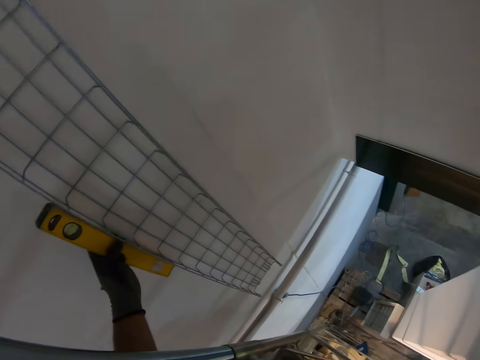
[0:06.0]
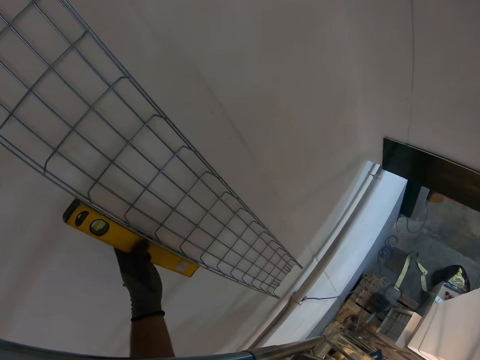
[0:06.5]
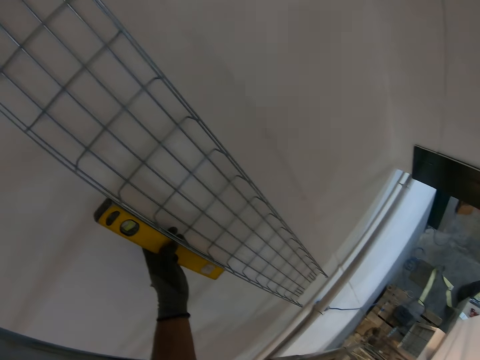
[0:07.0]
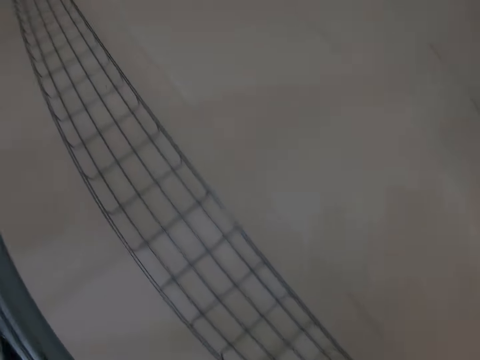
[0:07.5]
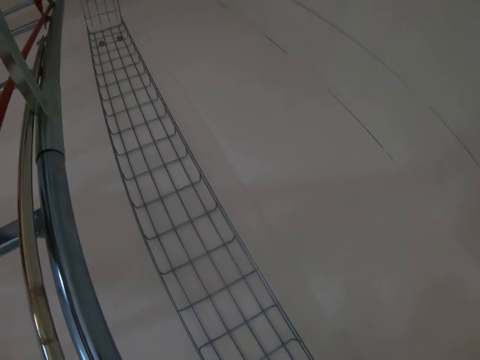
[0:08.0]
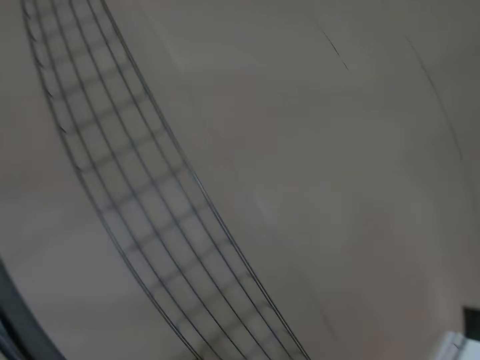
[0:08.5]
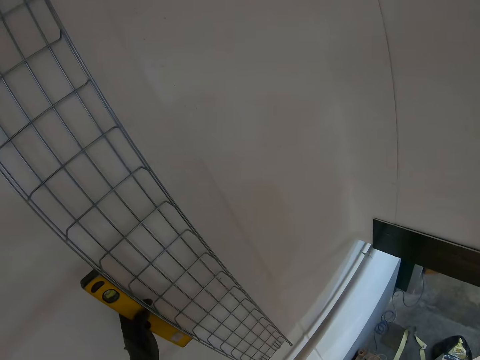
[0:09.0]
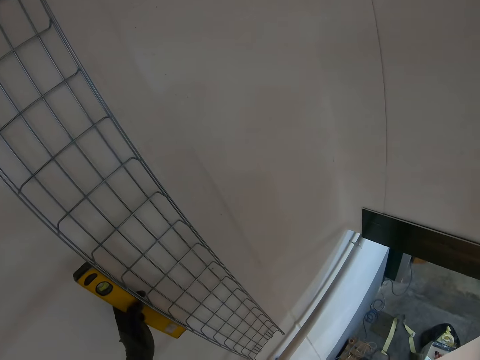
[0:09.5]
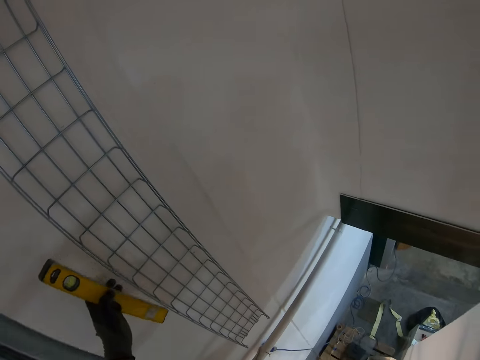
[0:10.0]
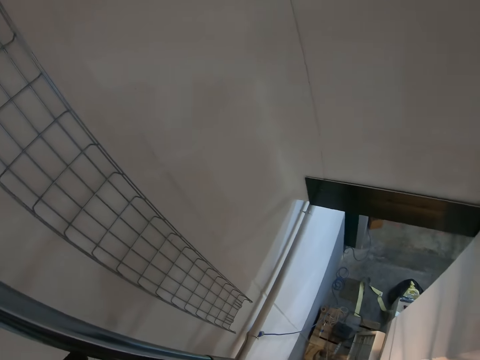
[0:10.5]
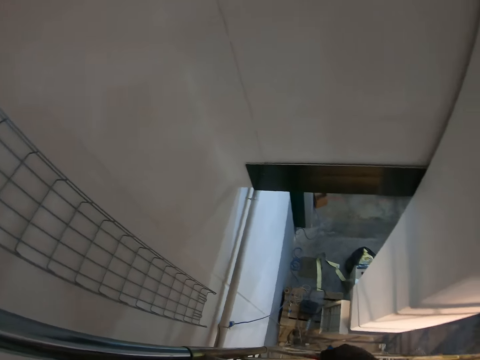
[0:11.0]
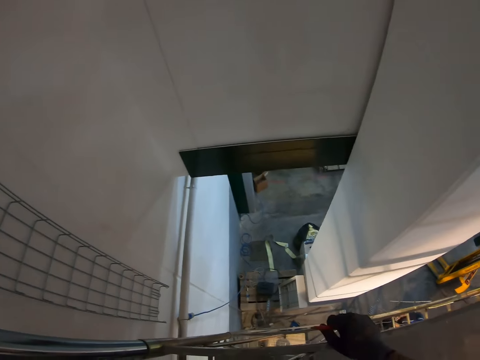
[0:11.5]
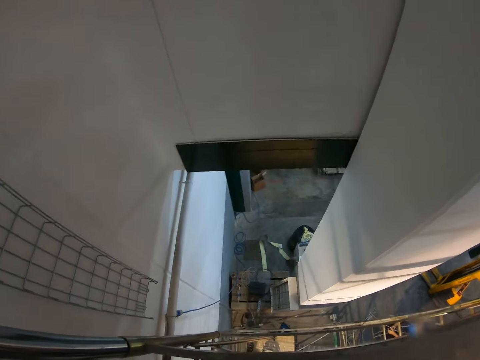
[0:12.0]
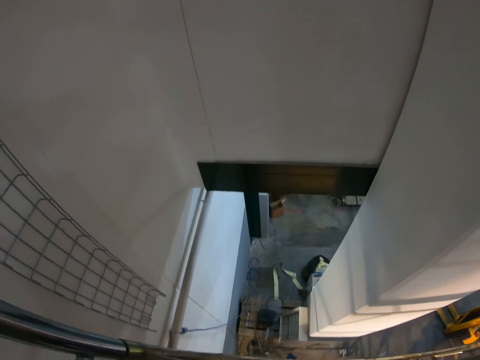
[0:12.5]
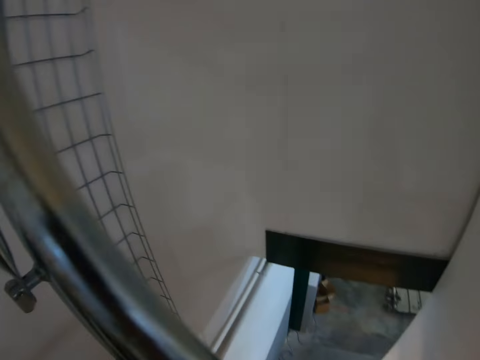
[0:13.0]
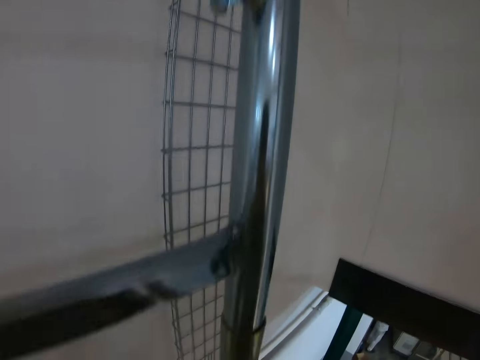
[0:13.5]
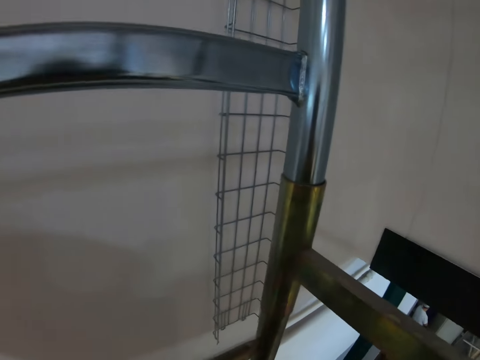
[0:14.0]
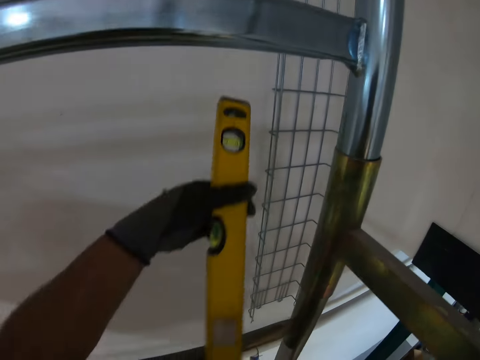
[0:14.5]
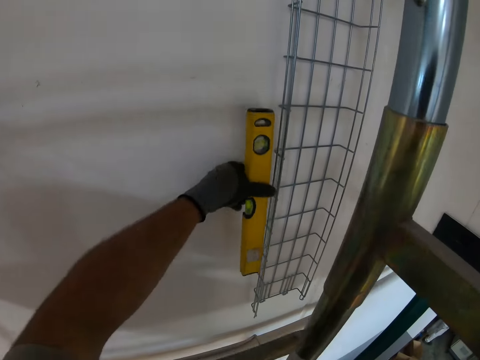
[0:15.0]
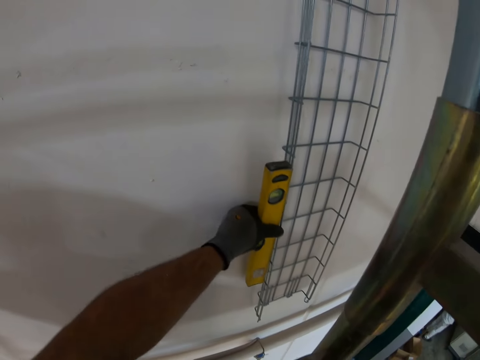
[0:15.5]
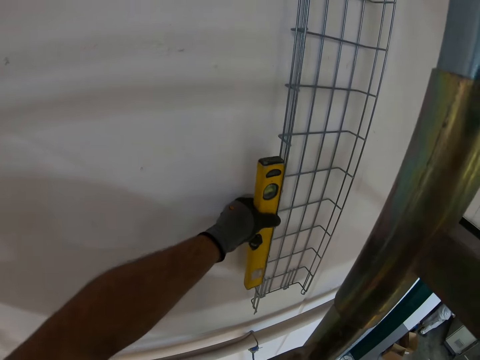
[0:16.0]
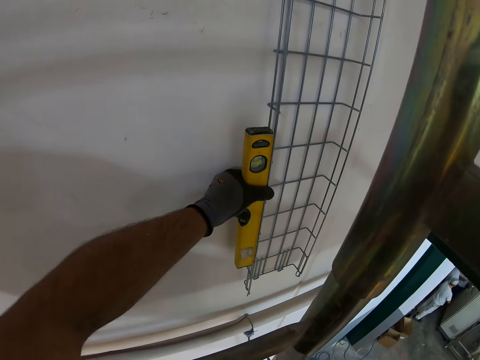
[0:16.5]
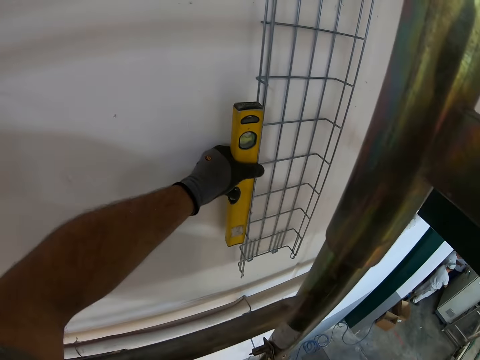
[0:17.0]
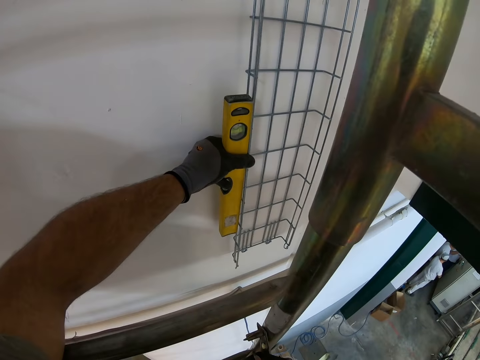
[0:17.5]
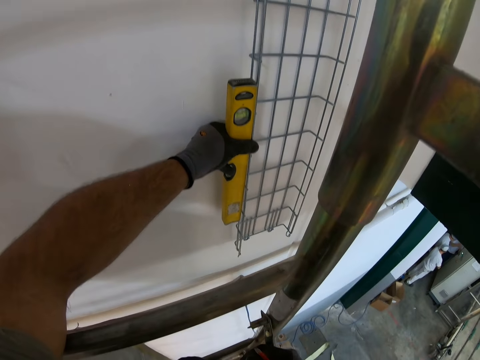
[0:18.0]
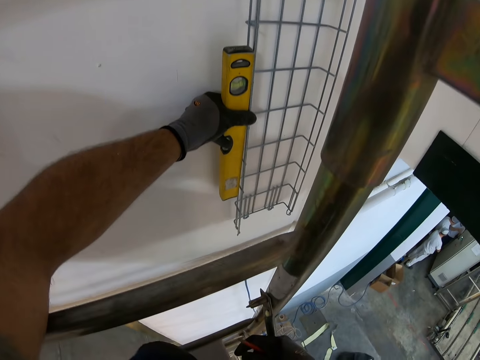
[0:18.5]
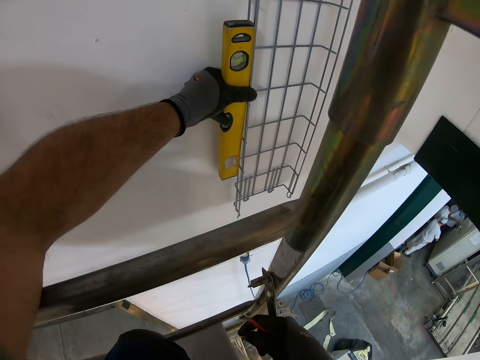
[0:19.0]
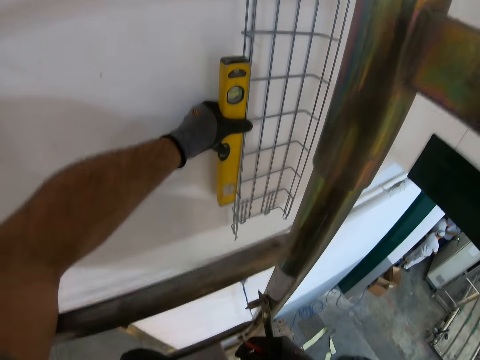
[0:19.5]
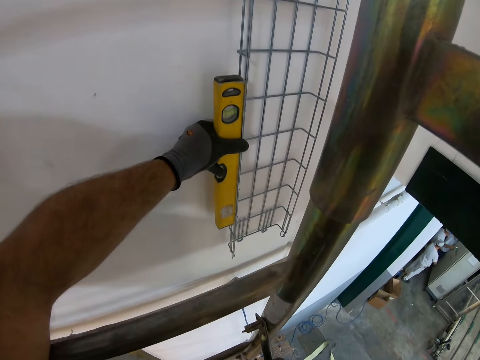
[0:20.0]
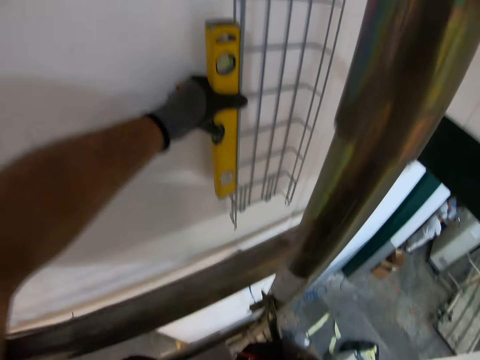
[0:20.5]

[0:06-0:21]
The camera wearer places the spirit level on the wall. They level the wire mesh with the level tool. They look around. They place the spirit level on the wall.

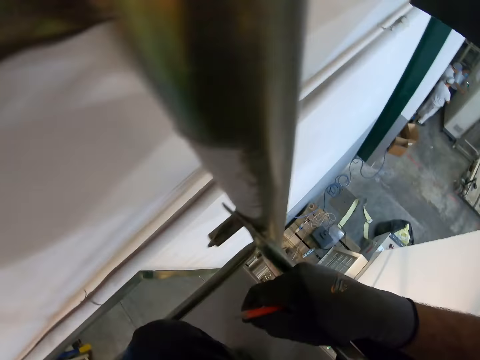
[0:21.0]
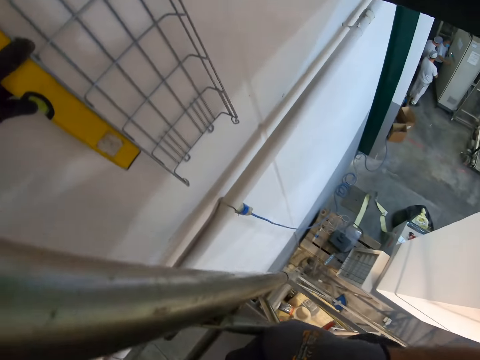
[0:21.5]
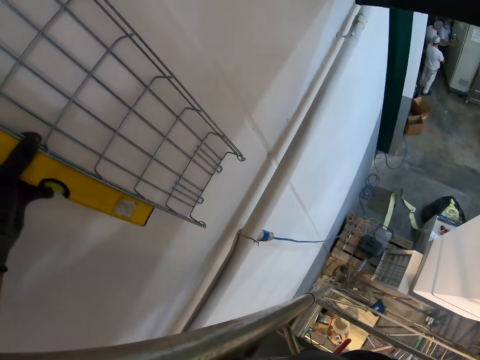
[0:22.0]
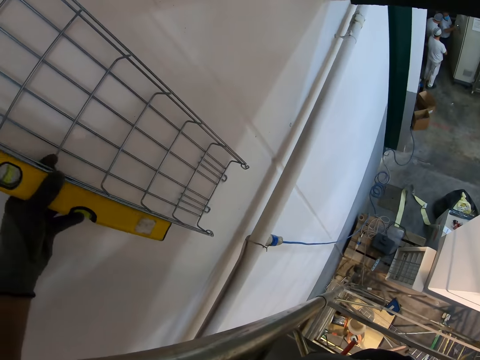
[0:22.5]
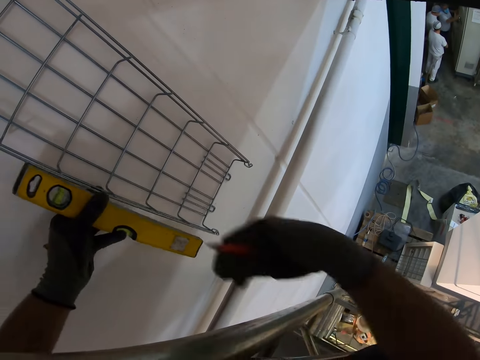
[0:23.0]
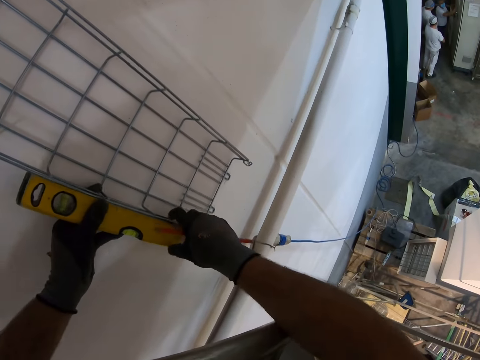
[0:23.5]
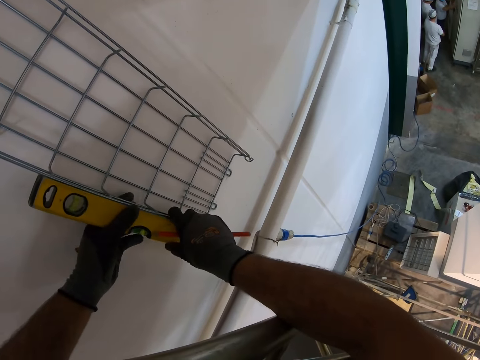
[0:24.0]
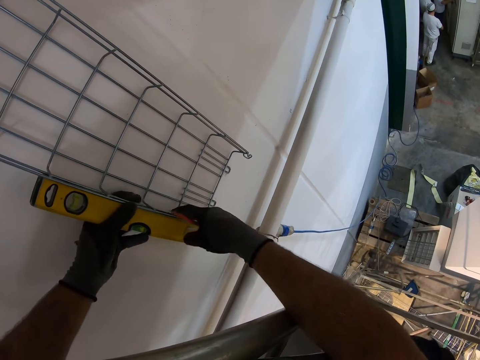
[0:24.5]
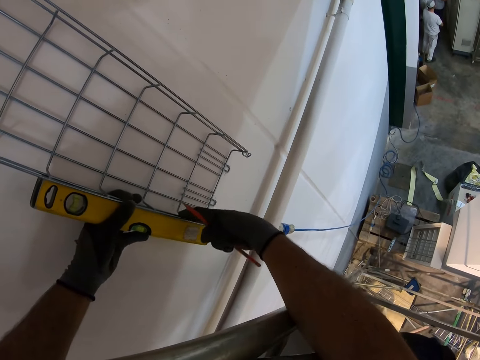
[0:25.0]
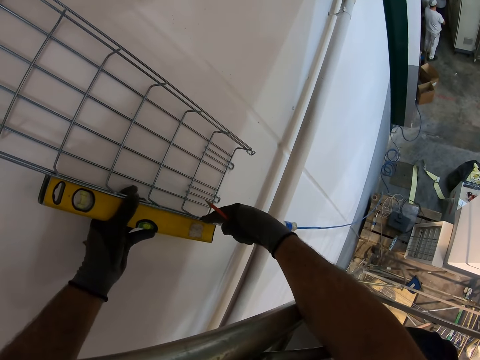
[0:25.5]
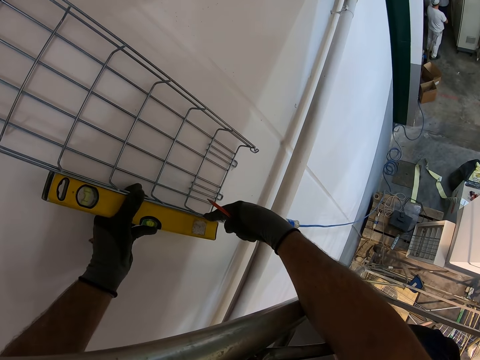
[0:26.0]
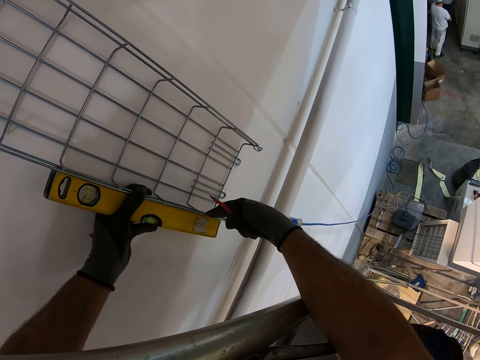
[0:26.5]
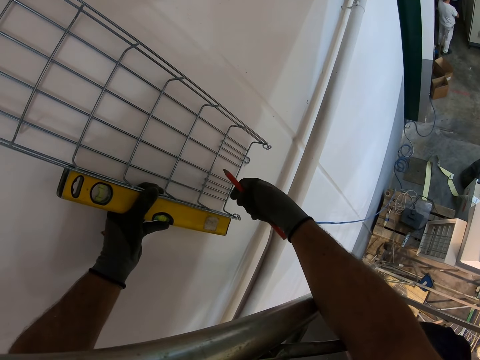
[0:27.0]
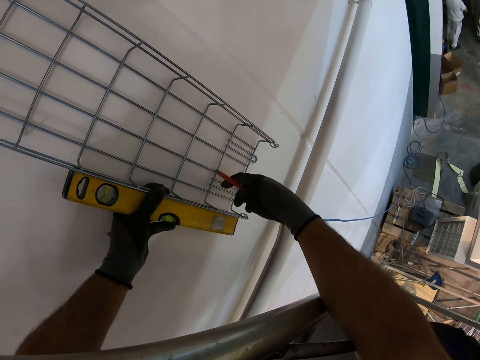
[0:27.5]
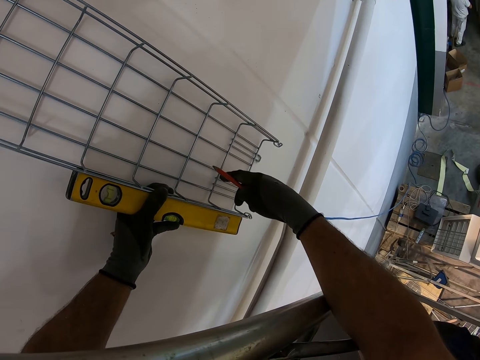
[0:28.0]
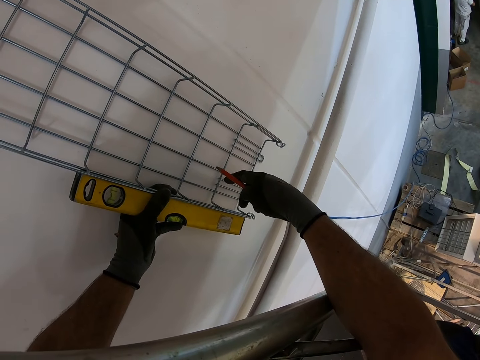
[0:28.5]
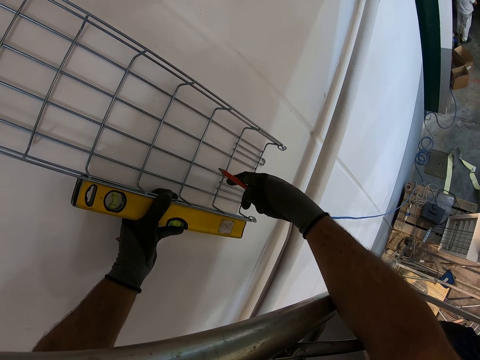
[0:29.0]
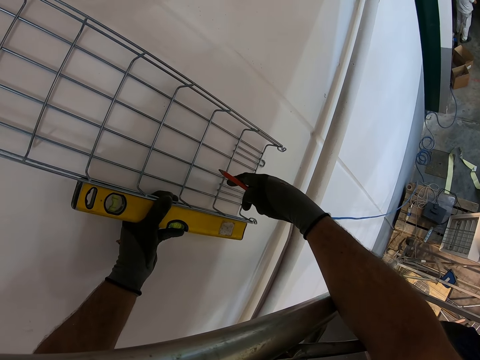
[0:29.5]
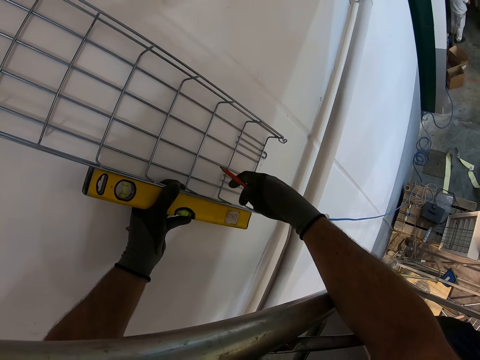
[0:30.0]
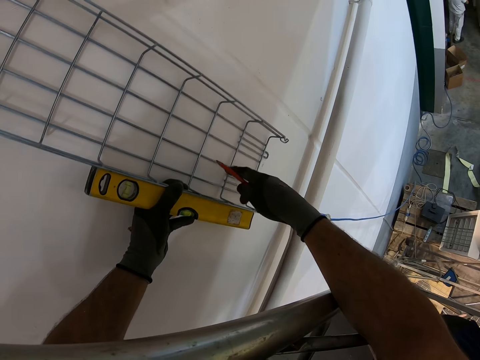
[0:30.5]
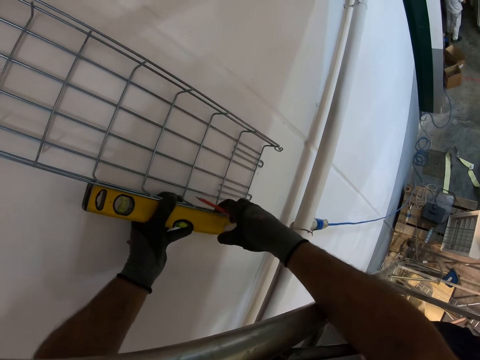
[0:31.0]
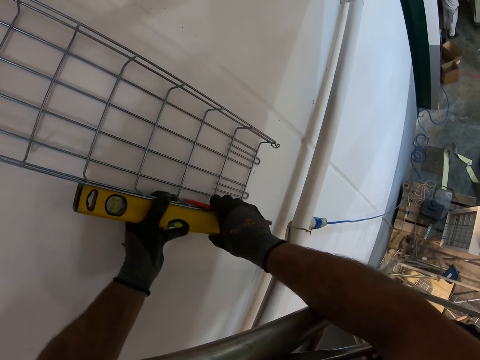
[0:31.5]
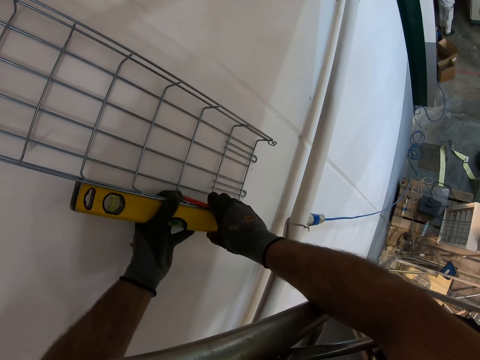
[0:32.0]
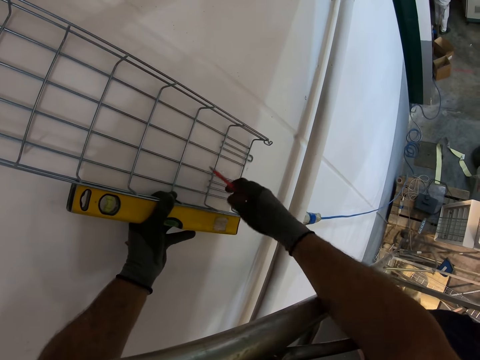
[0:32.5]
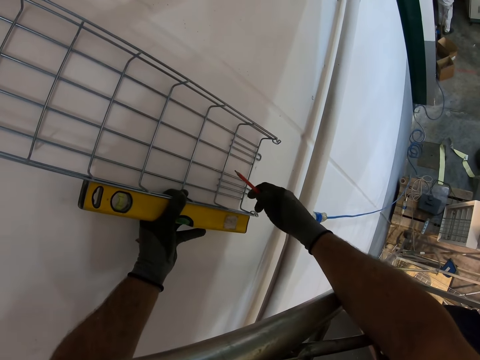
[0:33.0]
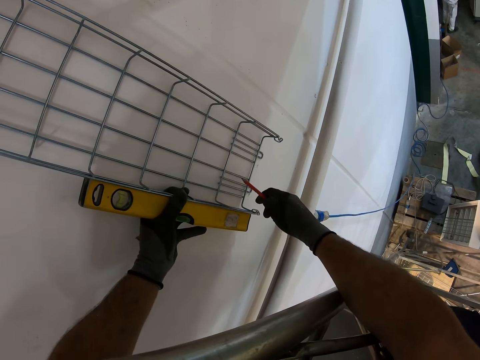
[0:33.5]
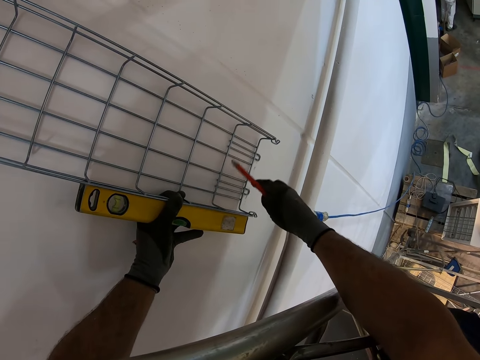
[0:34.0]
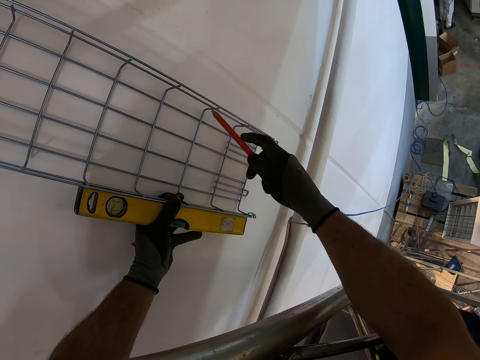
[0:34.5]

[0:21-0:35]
The camera wearer looks around.
